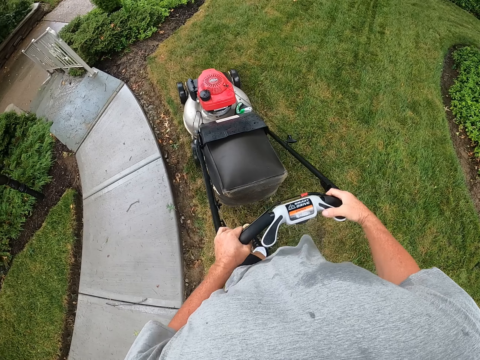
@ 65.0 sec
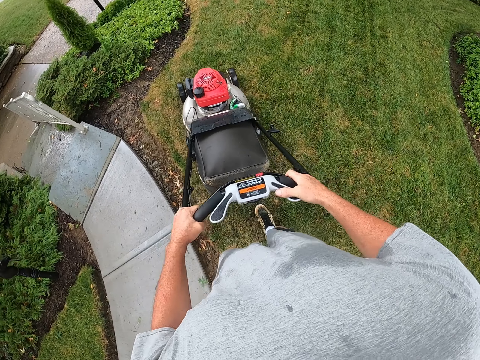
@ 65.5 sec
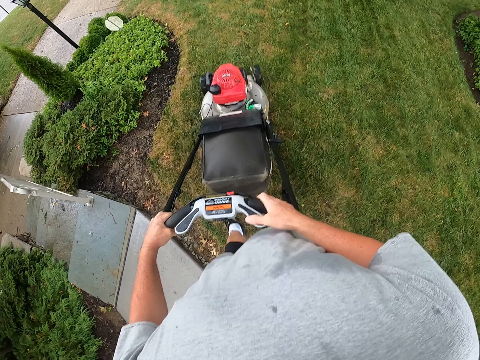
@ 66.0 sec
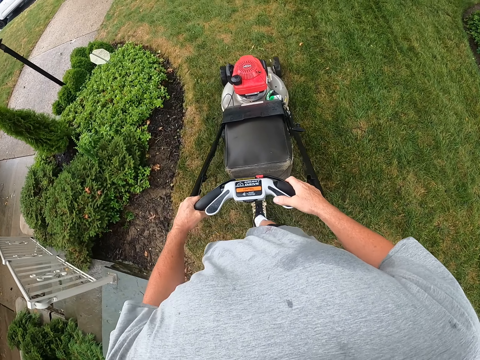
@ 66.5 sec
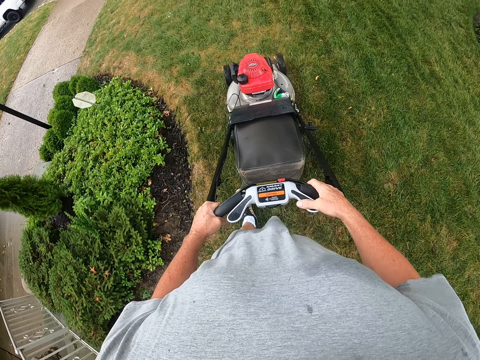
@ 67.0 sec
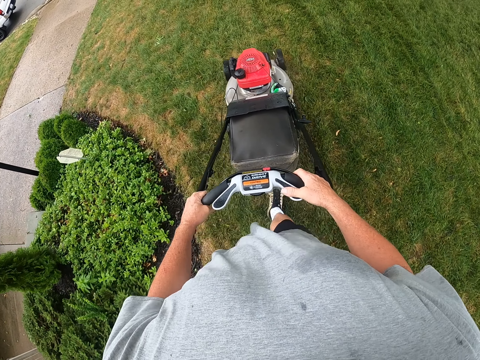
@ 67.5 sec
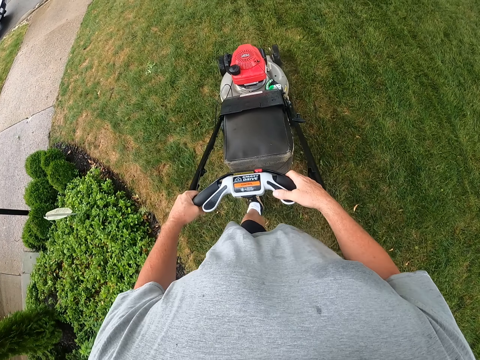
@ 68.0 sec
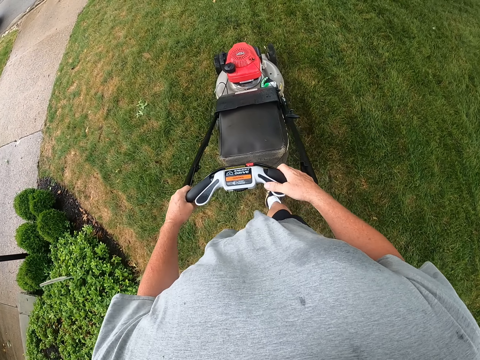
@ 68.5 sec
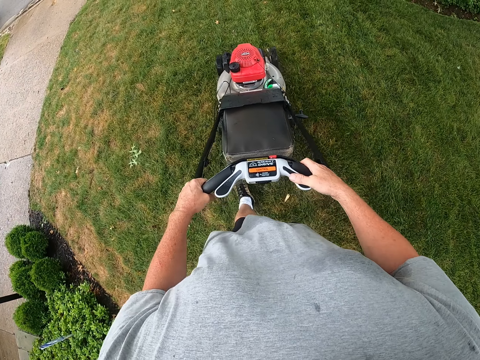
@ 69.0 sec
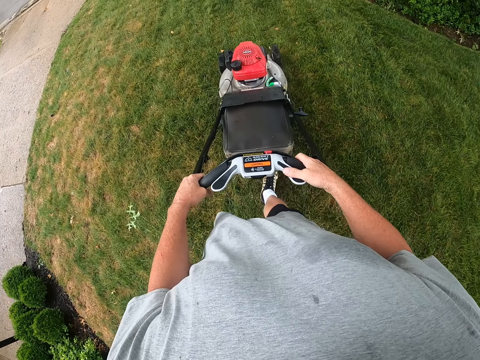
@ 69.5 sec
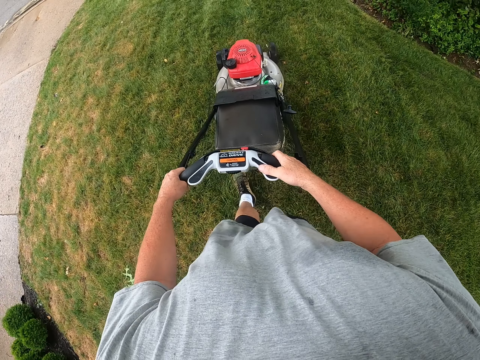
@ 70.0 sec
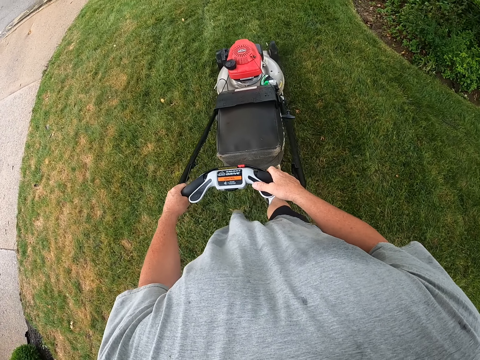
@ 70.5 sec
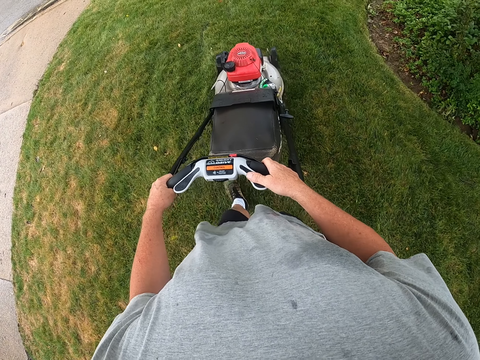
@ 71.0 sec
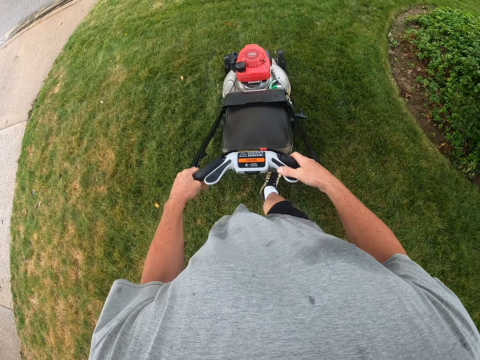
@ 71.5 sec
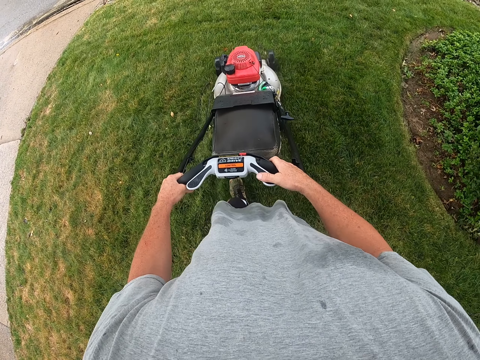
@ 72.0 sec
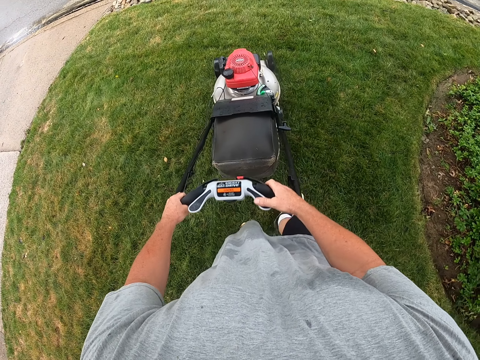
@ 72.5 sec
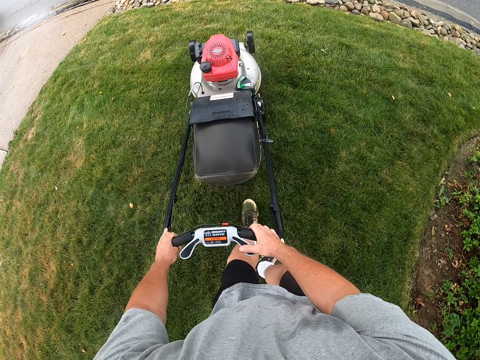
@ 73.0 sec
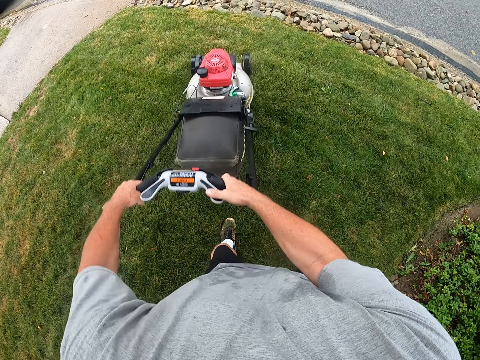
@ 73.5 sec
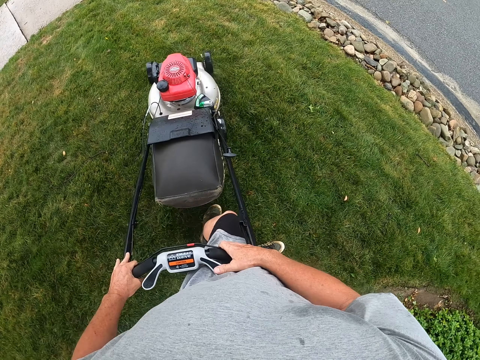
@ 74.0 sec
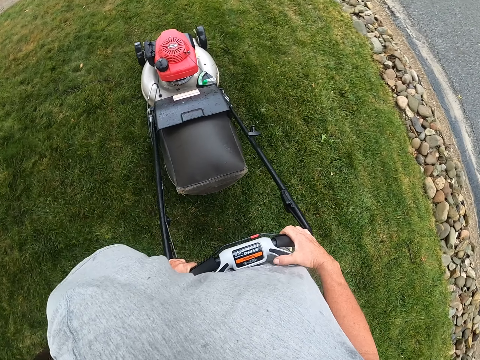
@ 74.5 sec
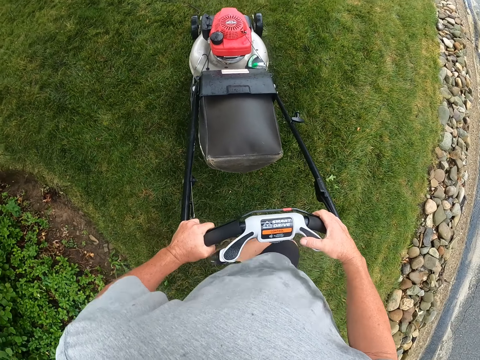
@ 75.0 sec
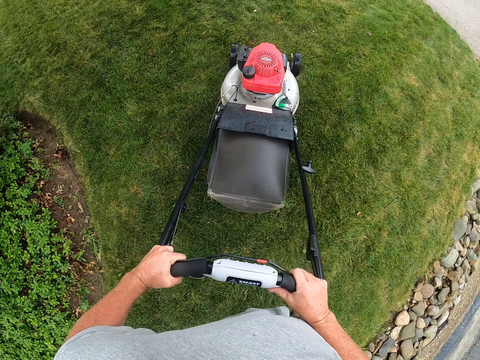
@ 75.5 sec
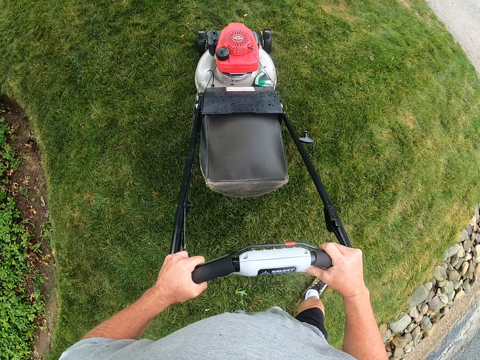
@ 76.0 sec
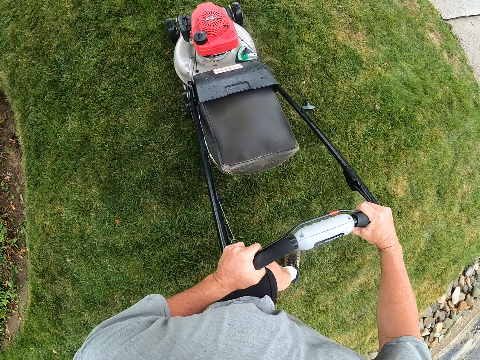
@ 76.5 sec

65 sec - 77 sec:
The camera wearer cuts the grass with the lawn mower. They adjust the lawn mower on the ground. They turn the lawn mower. They cut grass with the lawn mower.

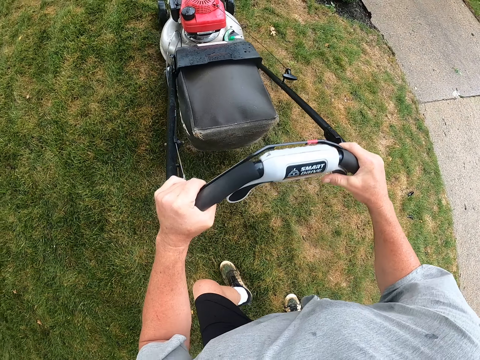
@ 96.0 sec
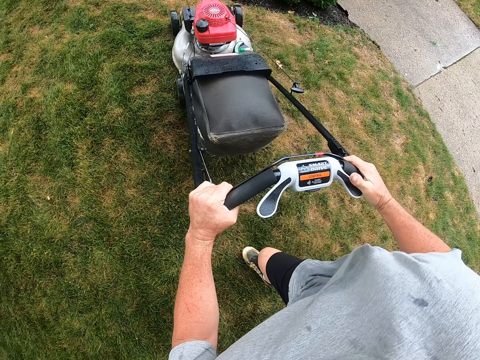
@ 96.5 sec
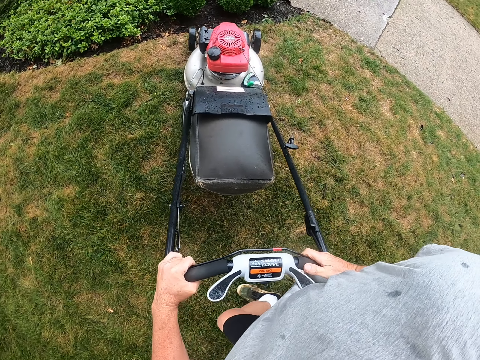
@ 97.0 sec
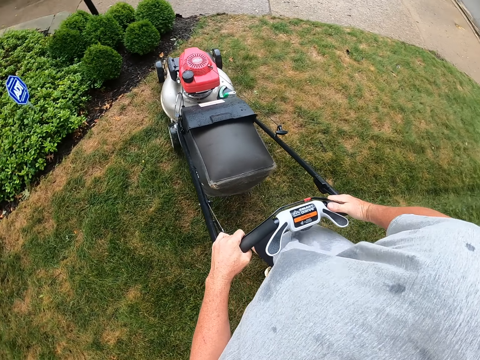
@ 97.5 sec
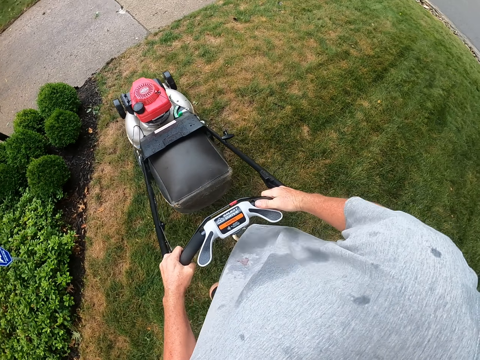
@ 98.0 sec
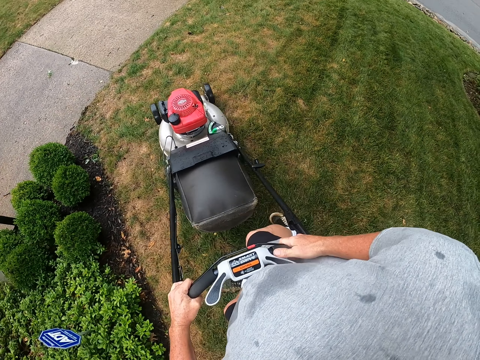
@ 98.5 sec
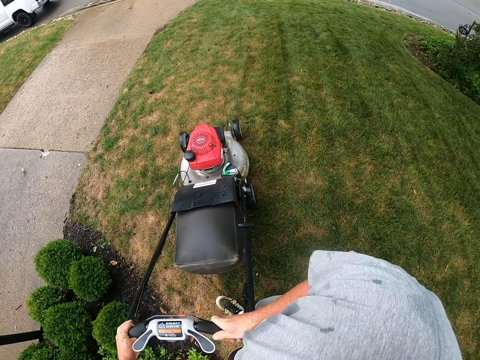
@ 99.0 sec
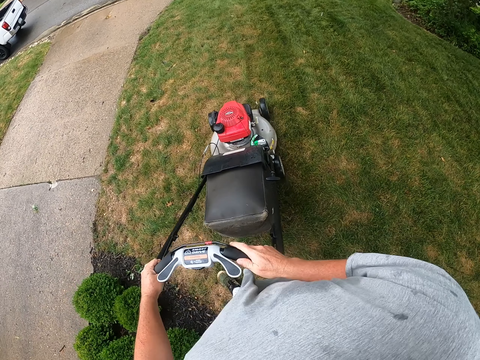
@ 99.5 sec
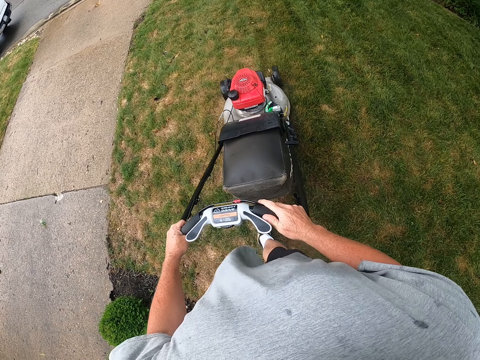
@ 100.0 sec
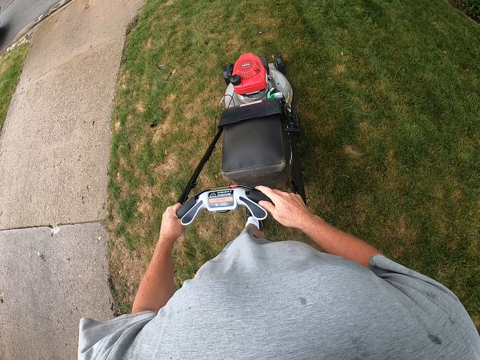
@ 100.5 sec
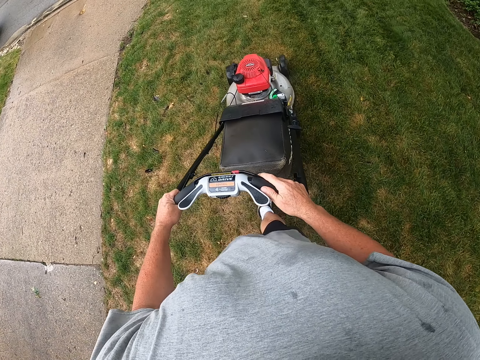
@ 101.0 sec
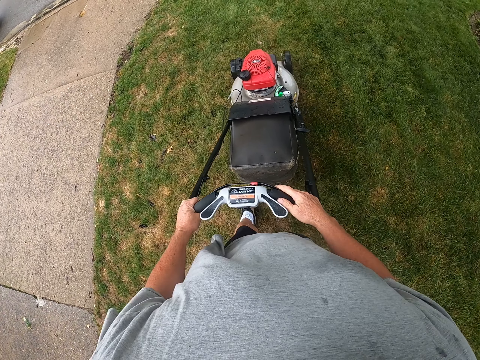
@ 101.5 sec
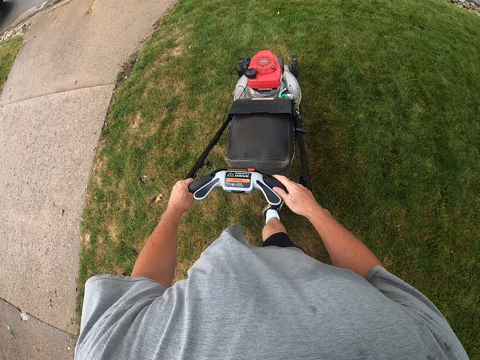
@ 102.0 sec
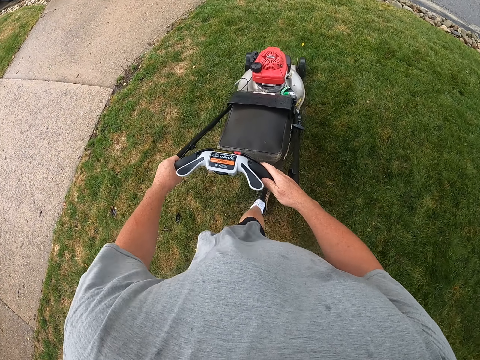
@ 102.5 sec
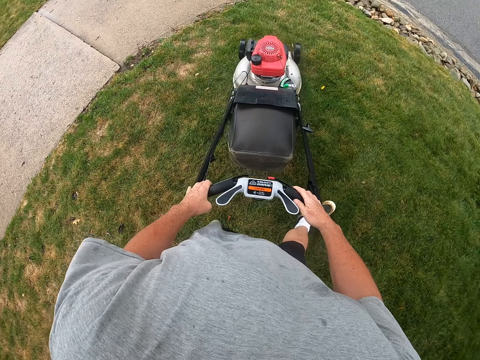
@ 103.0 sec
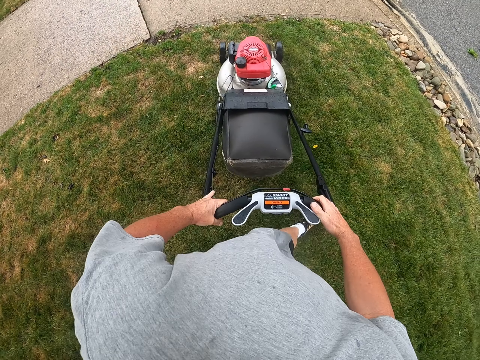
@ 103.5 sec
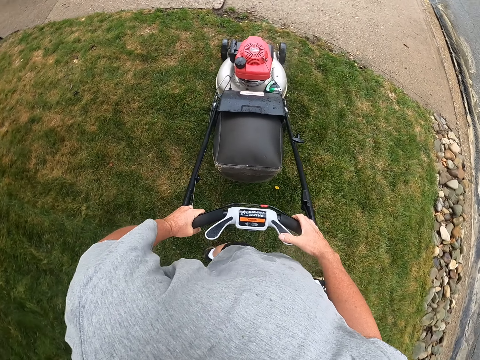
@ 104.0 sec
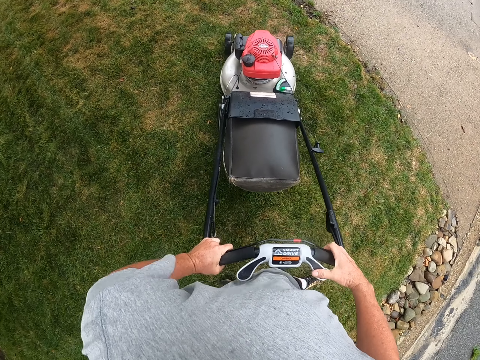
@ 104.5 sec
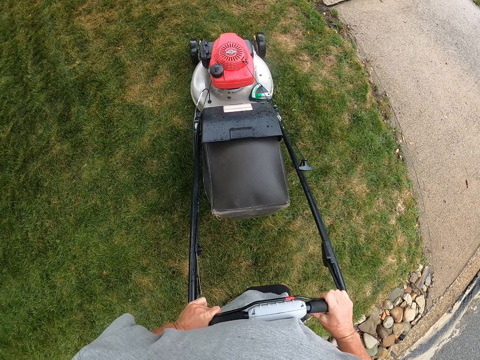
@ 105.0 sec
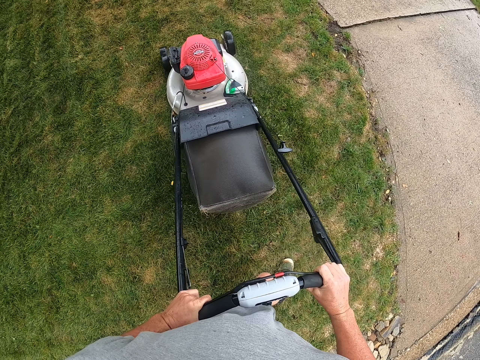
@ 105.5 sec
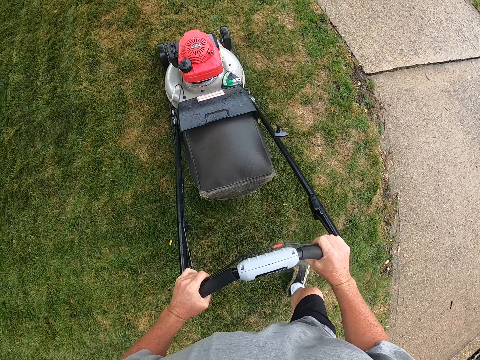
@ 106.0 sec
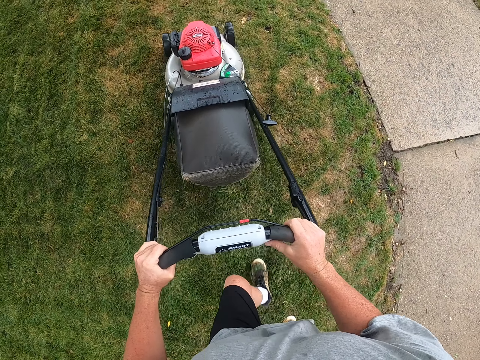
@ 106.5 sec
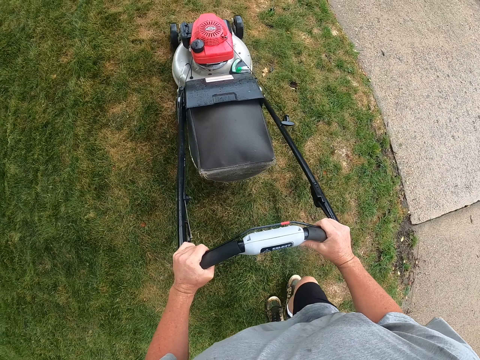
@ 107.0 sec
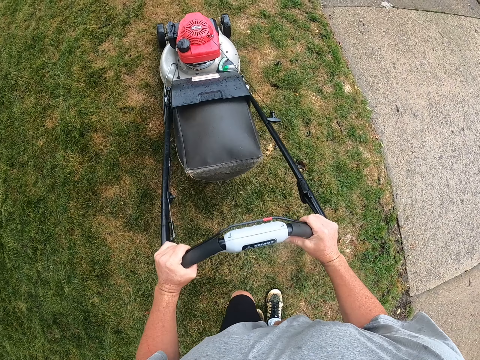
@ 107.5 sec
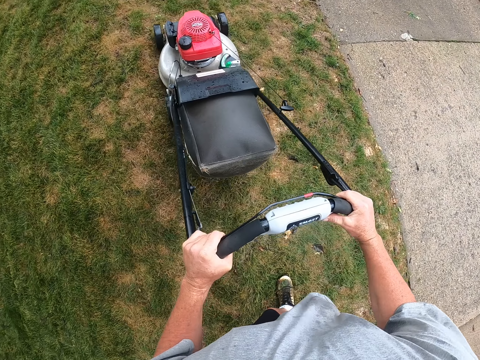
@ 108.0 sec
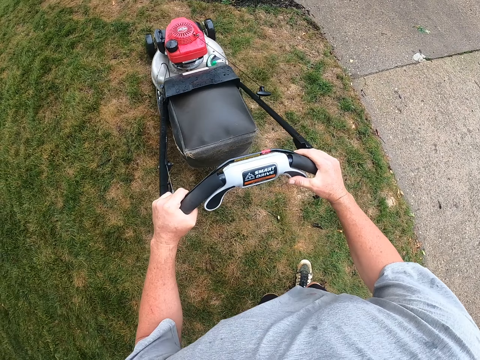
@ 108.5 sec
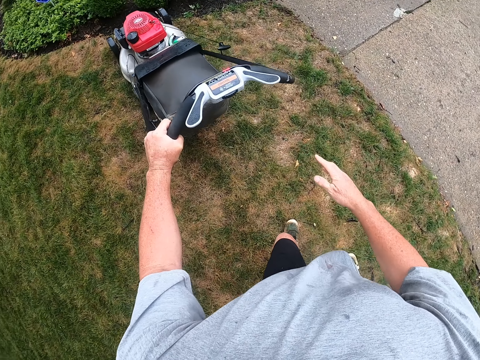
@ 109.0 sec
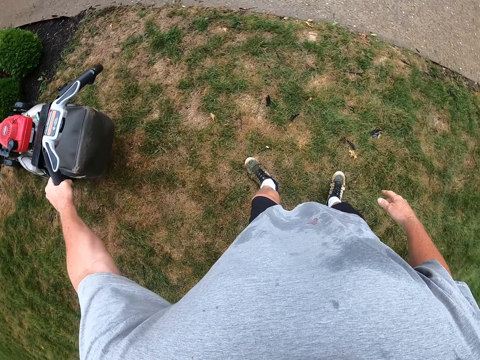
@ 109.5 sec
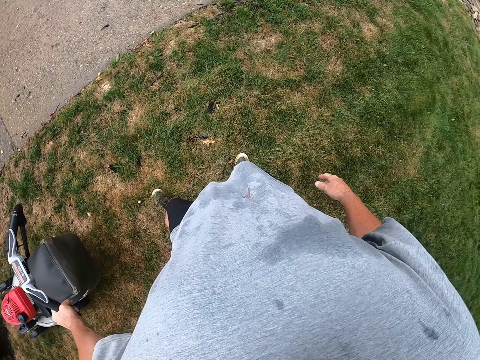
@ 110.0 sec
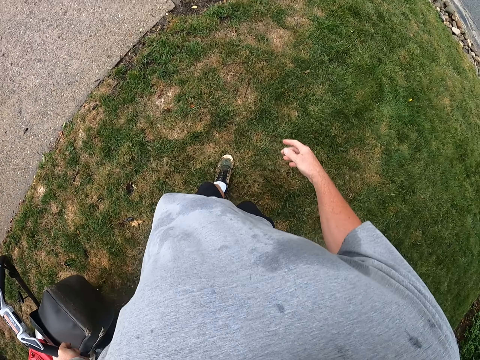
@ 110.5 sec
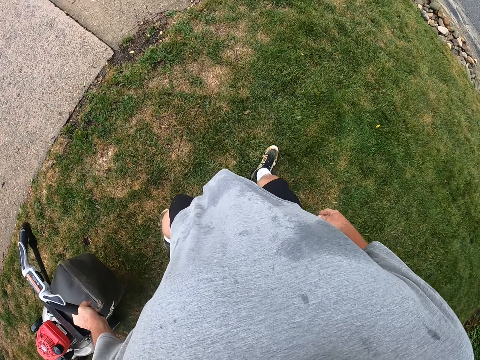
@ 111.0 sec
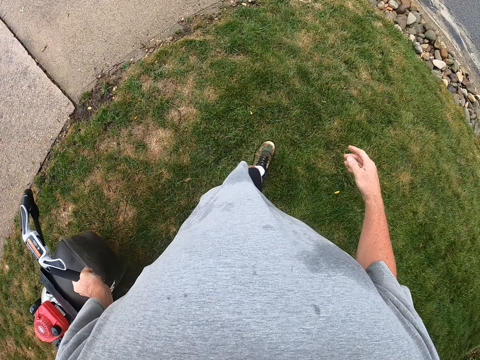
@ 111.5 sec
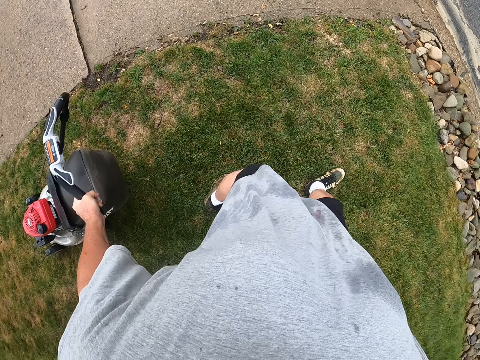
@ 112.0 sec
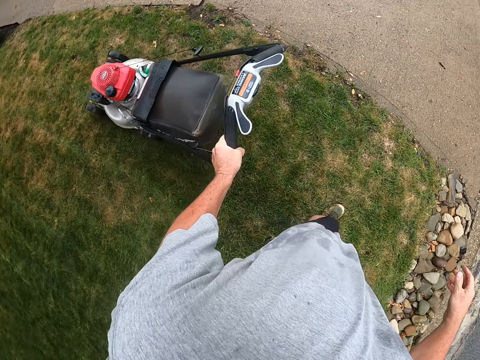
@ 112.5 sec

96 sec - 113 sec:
The camera wearer adjusts the lawn mower on the ground. They turn the lawn mower. They cut the grass with the lawn mower. They turn the lawn mower. They adjust the lawn mower on the ground. They cut the grass with the lawn mower. They pull the lawn mower. They walk around the garden.
